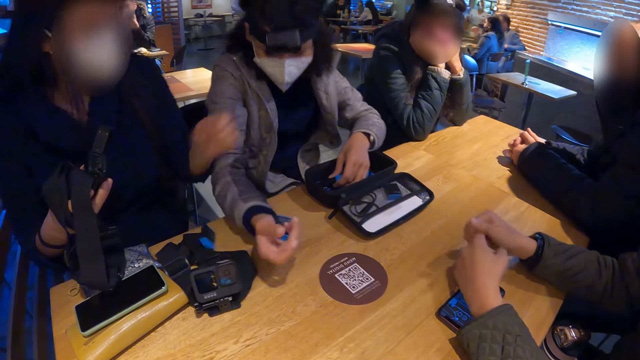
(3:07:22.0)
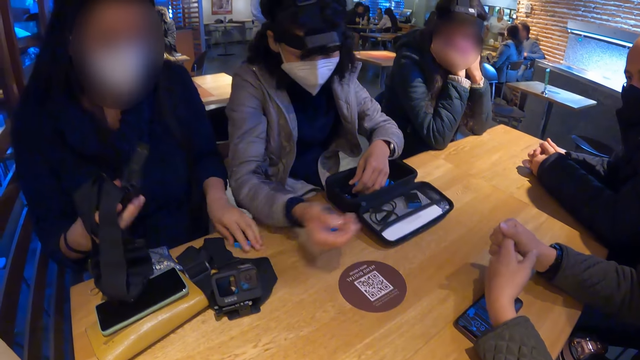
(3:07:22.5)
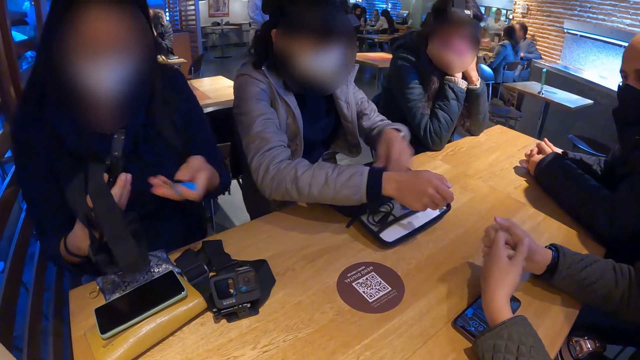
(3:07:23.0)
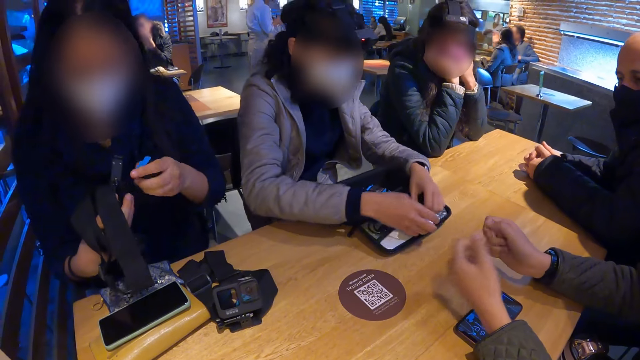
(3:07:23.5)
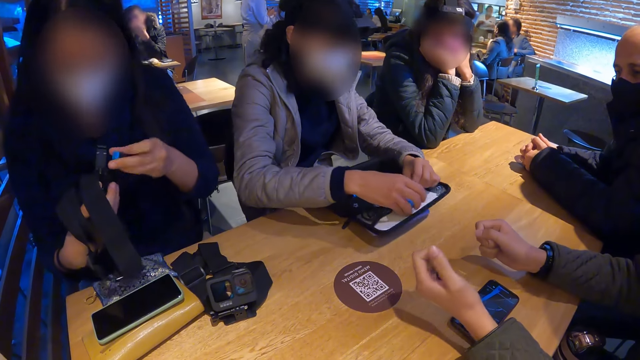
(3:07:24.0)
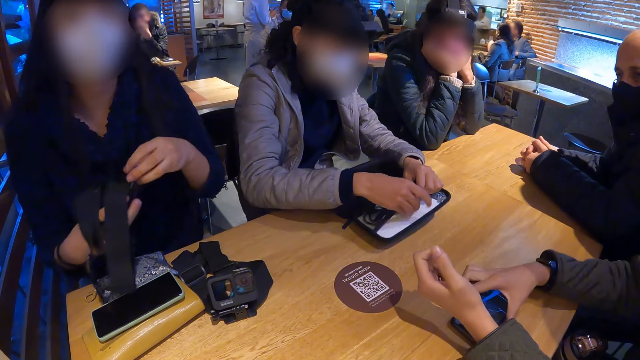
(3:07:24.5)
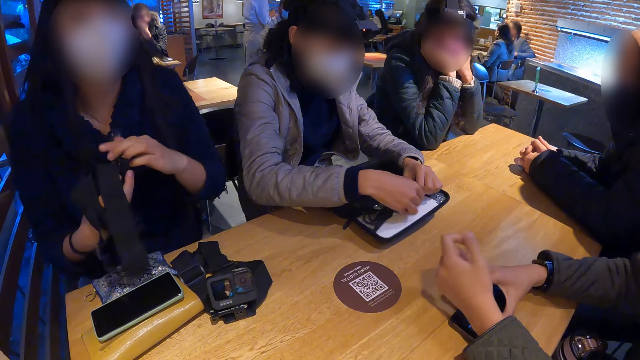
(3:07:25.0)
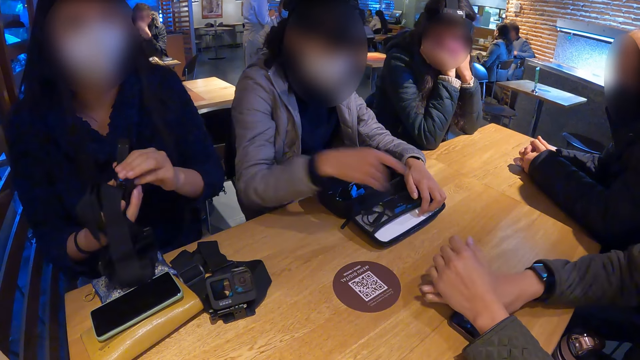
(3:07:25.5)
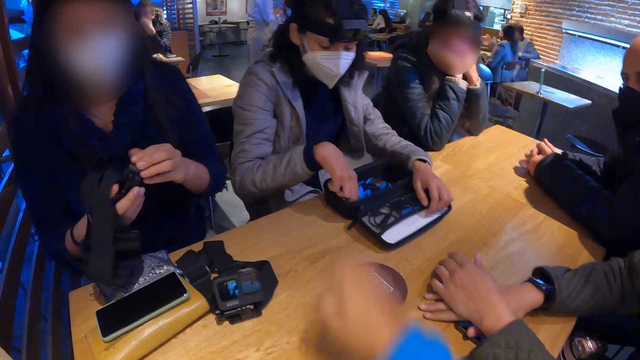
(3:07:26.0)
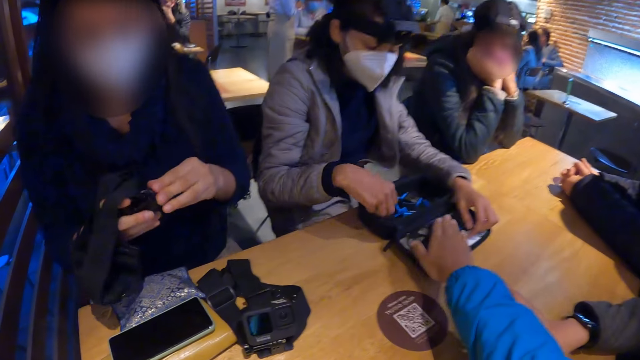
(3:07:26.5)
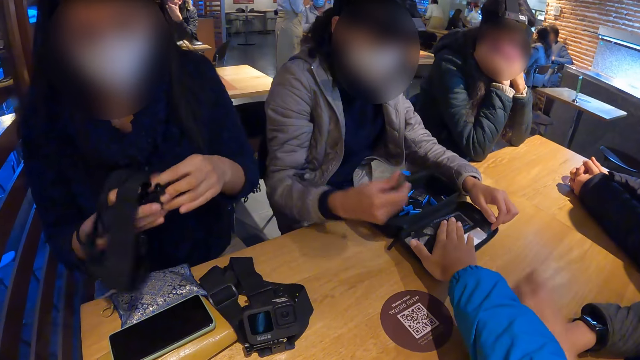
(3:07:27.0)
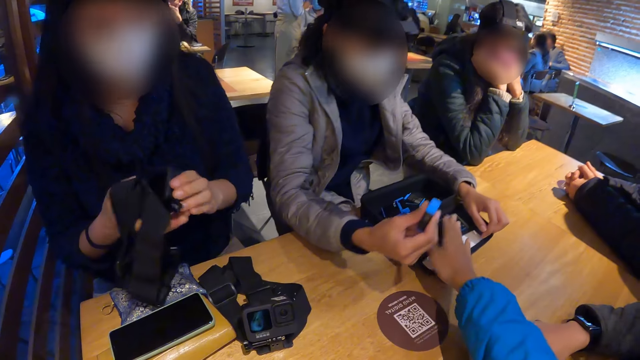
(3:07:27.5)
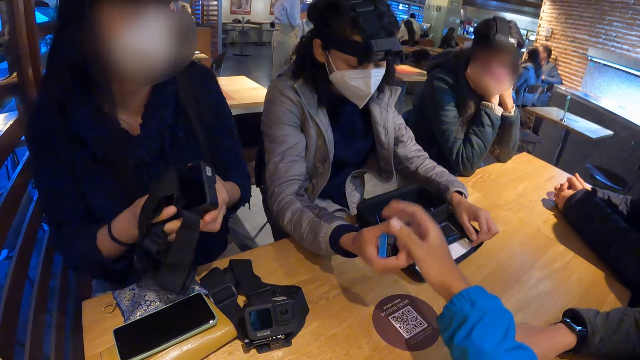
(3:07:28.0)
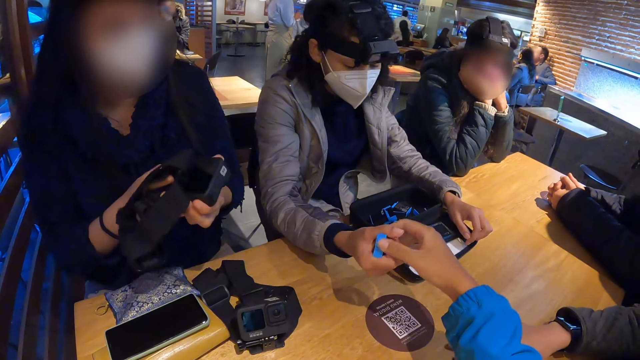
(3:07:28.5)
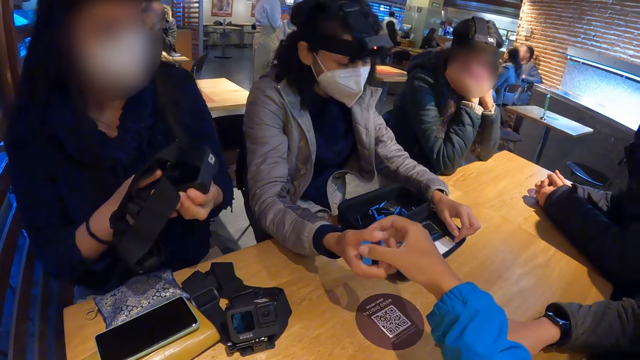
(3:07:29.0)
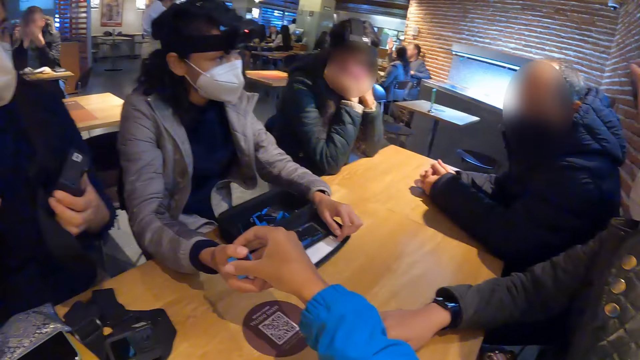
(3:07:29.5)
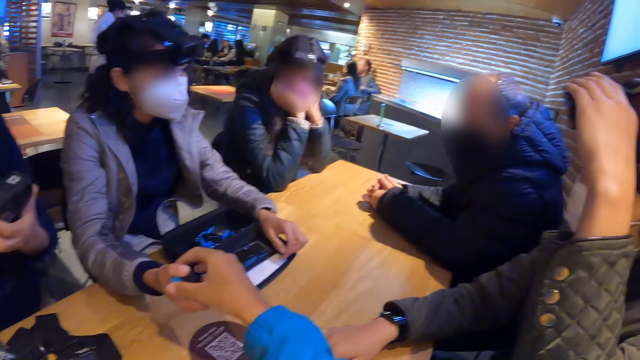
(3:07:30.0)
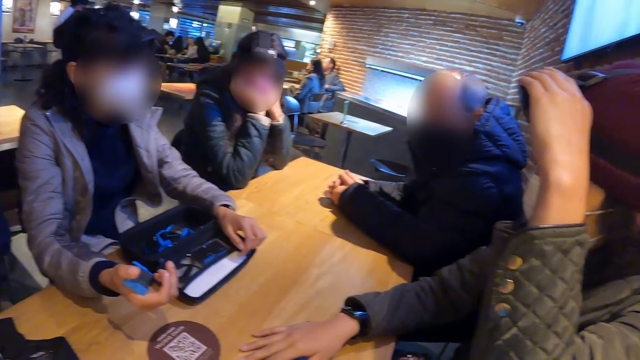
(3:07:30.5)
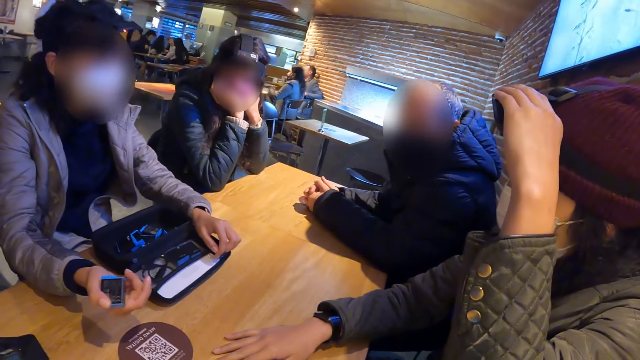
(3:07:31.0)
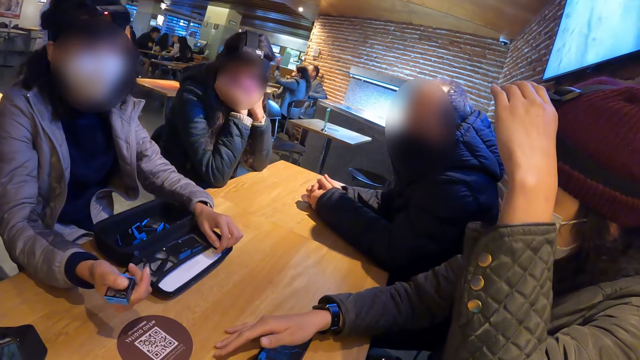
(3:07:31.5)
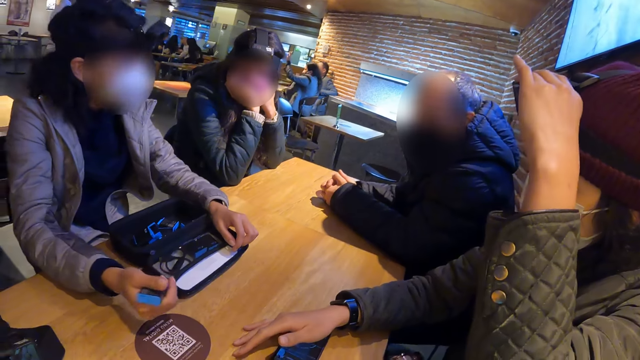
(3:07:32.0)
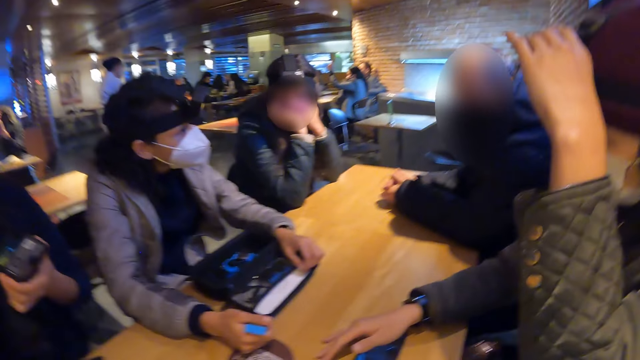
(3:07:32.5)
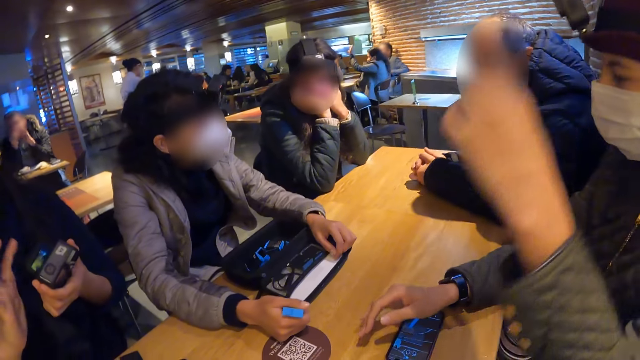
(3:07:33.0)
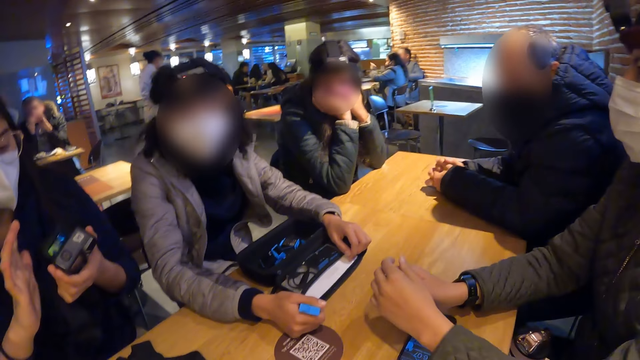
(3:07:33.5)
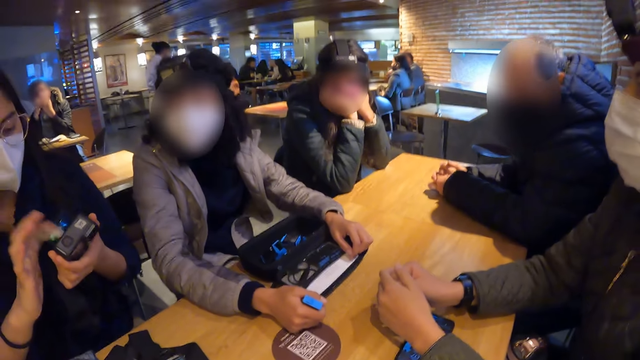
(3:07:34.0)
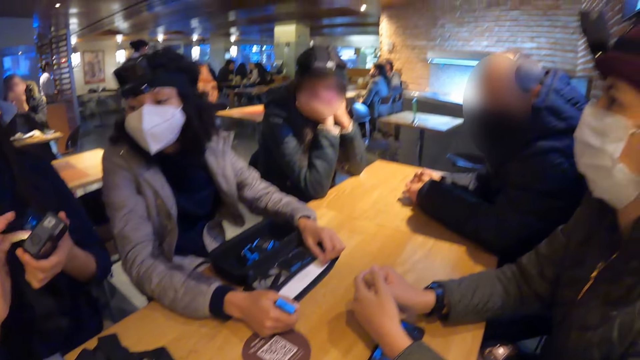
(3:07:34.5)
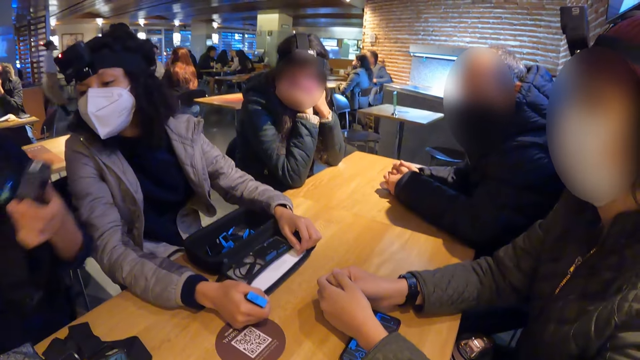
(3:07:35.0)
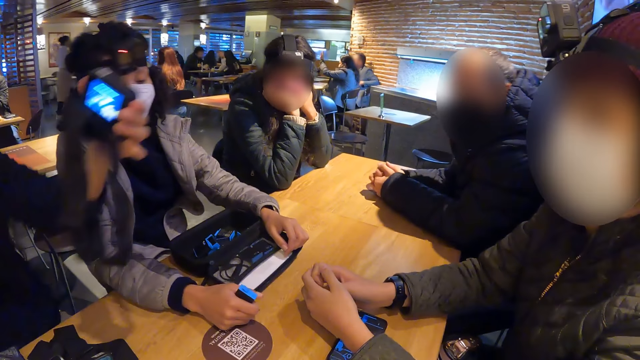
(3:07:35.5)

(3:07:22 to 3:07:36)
A woman picks the battery from the table with her left hand. Another woman puts the battery in the bag on the table with her right hand. The first woman inserts the battery in the camera with her left hand. The other woman picks the battery from the bag on the table with her right hand. A person touches the bag. The camera wearer touches the battery on the other woman's hand with his right hand. A third woman touches a camera on her head with her left hand. The first woman operates the camera with her right hand.

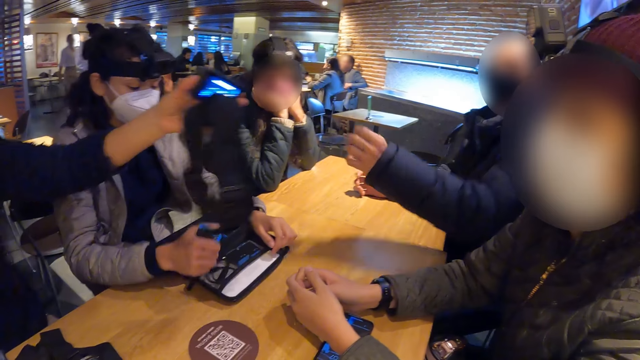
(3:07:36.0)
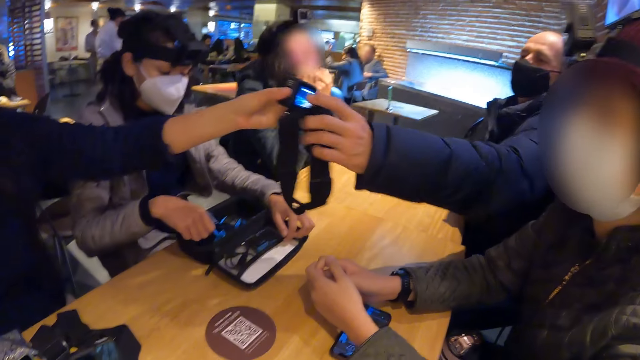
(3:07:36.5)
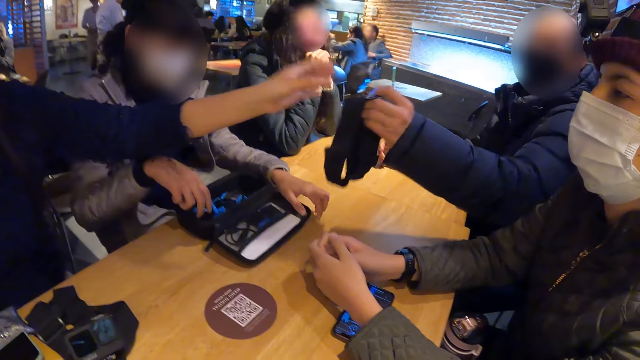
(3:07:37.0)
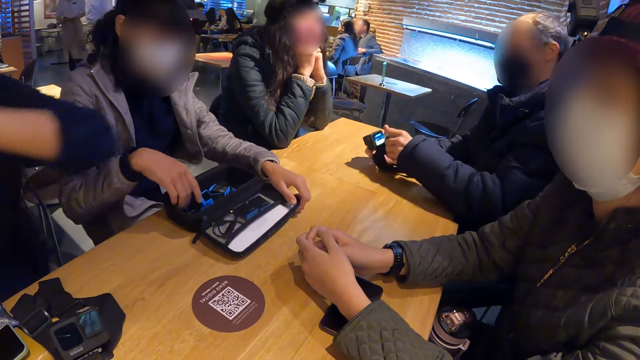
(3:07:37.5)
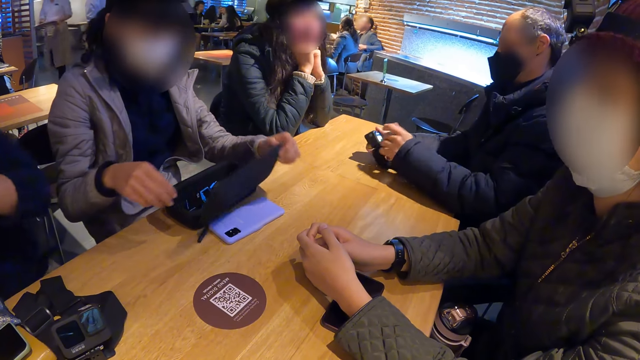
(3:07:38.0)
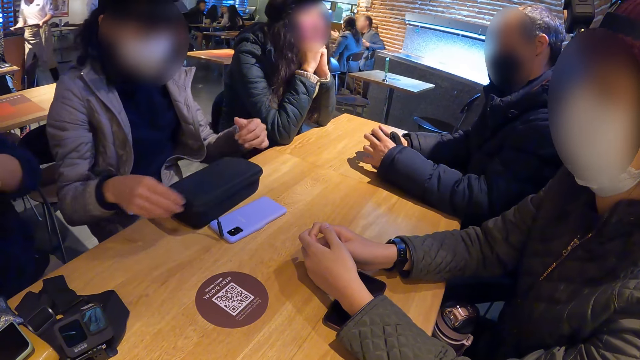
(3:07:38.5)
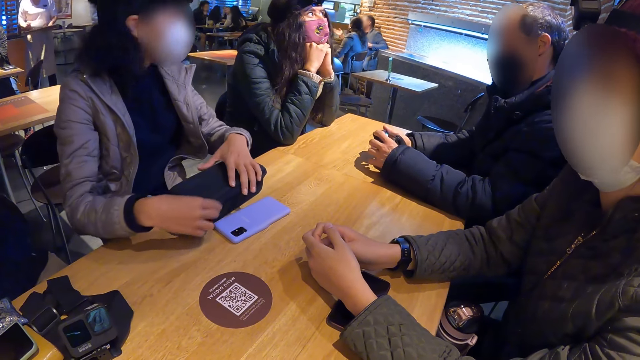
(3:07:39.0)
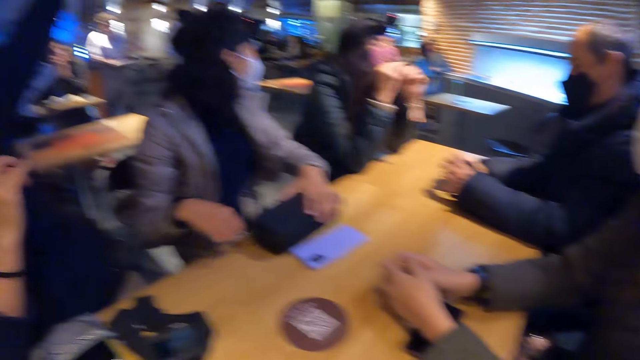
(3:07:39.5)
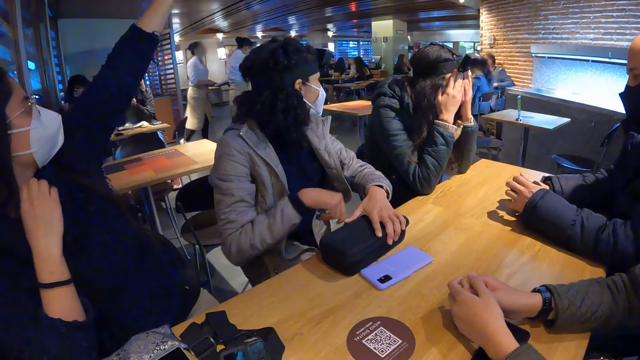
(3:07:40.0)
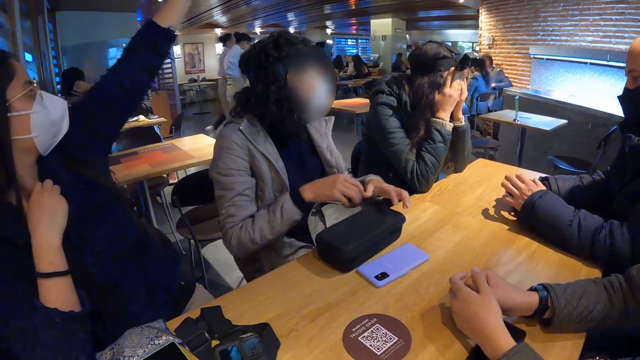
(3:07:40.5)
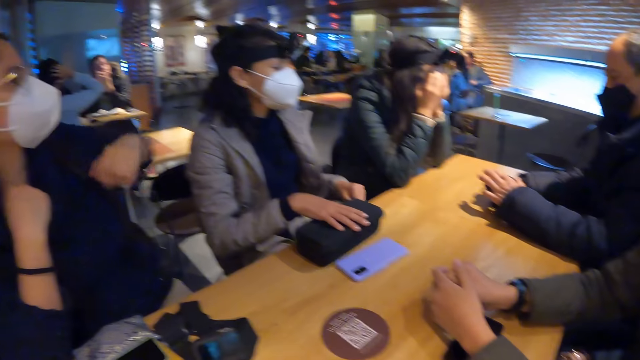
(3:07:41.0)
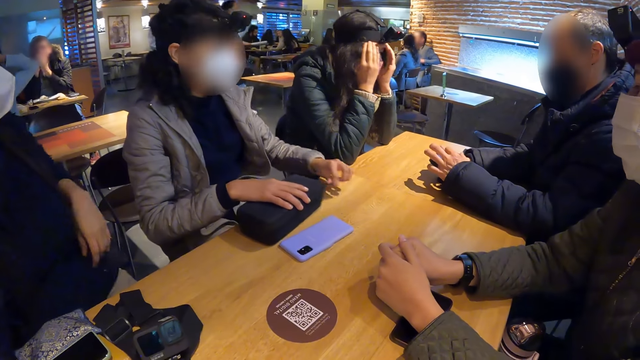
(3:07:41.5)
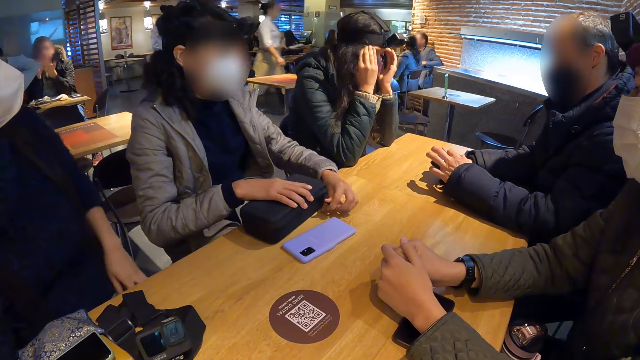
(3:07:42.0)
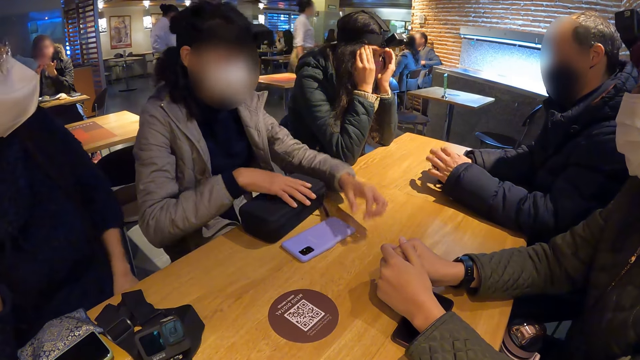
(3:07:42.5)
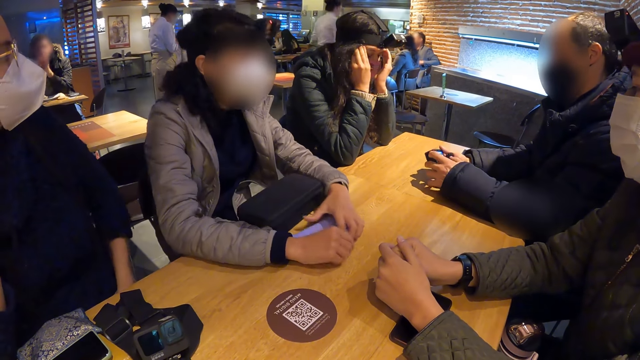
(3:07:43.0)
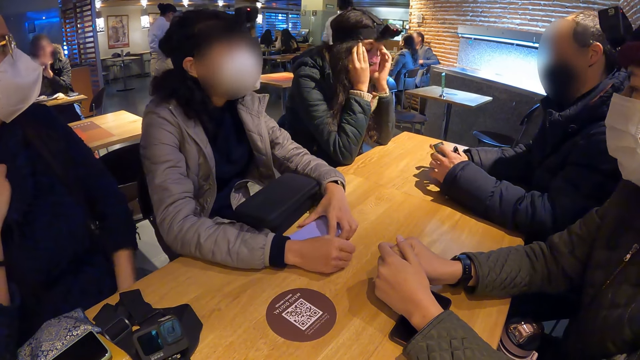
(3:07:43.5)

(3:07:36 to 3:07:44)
A woman gives a man the camera with her left hand. Another woman puts the battery in the bag on the table with her right hand. The man holds the camera with both hands. The other woman closes the bag on the table with her left hand and zips the bag on the table with her right hand.
